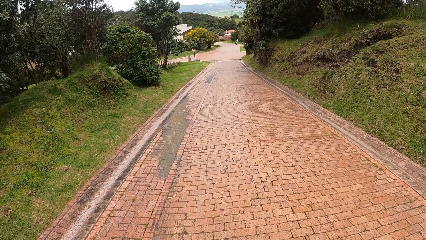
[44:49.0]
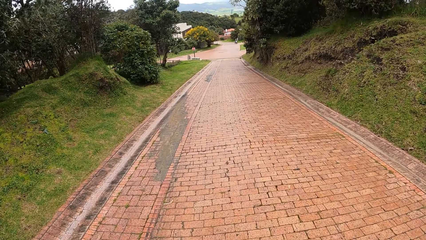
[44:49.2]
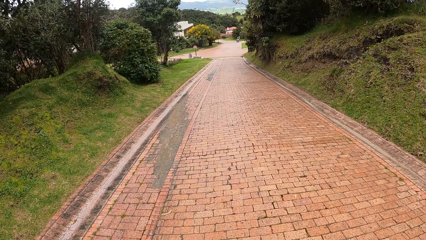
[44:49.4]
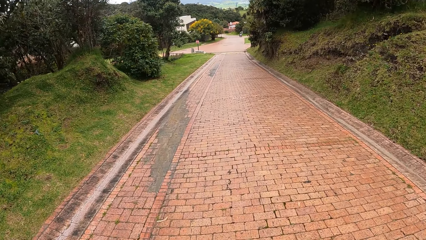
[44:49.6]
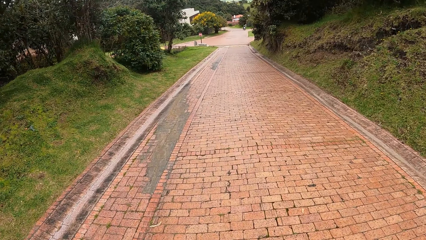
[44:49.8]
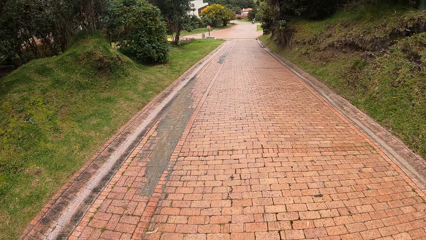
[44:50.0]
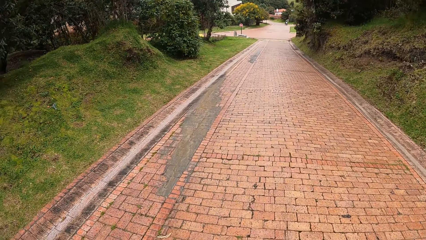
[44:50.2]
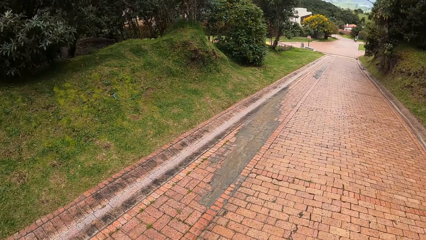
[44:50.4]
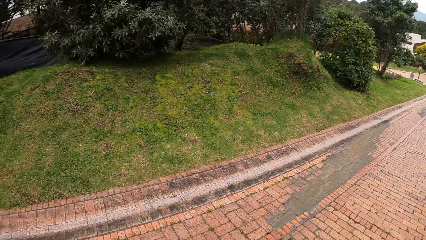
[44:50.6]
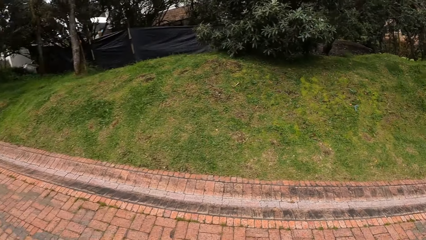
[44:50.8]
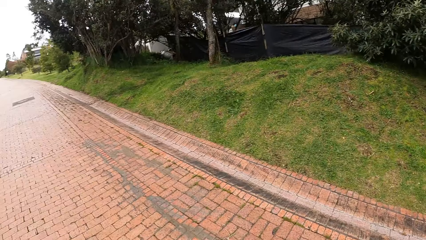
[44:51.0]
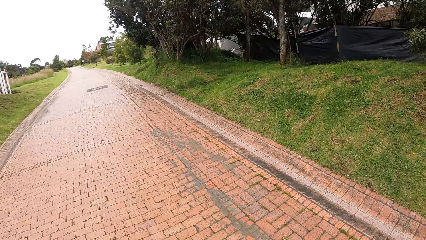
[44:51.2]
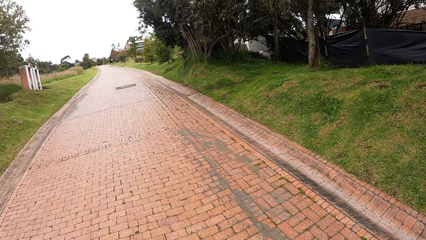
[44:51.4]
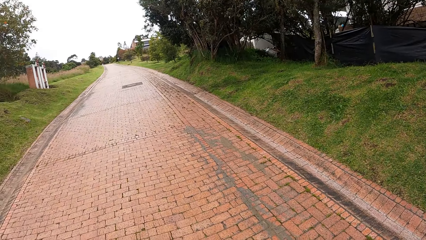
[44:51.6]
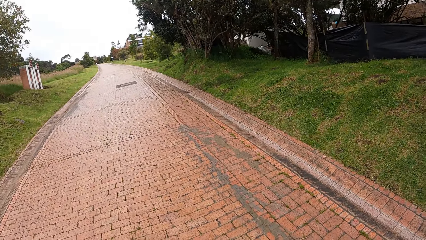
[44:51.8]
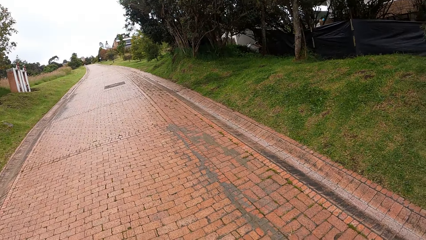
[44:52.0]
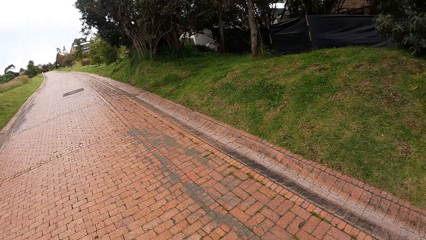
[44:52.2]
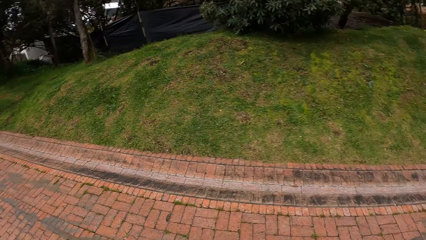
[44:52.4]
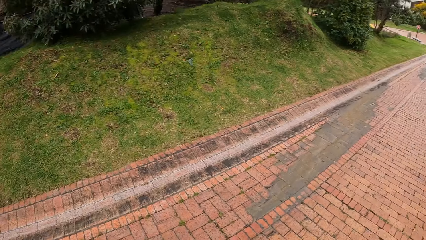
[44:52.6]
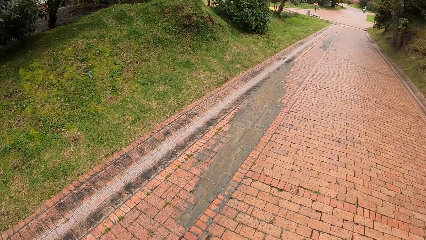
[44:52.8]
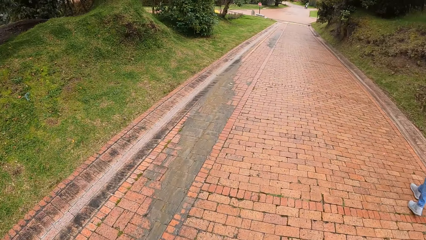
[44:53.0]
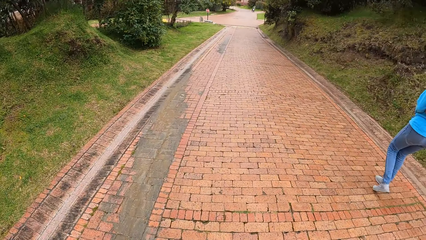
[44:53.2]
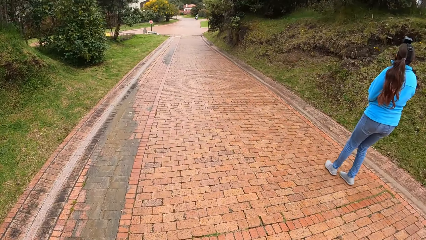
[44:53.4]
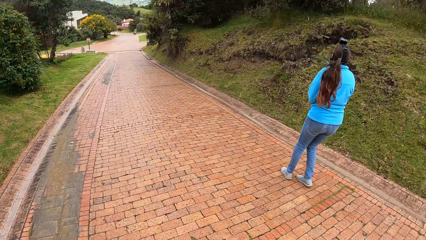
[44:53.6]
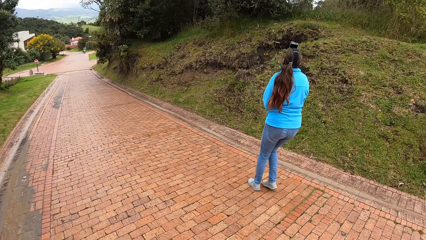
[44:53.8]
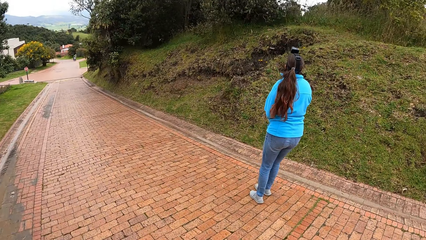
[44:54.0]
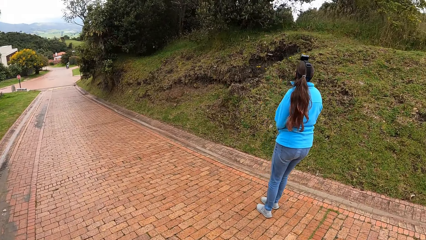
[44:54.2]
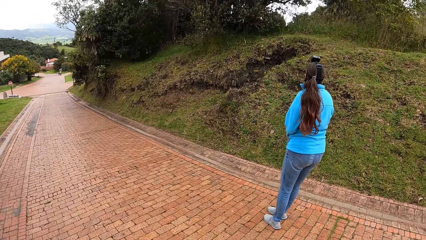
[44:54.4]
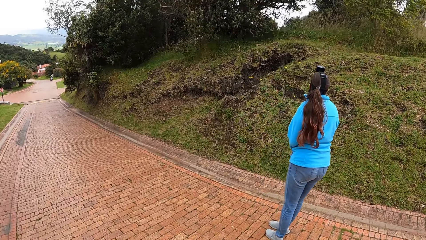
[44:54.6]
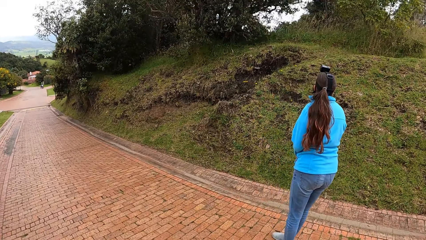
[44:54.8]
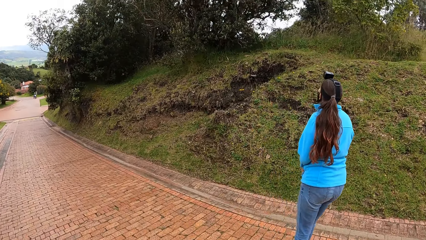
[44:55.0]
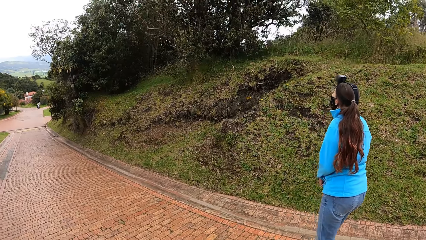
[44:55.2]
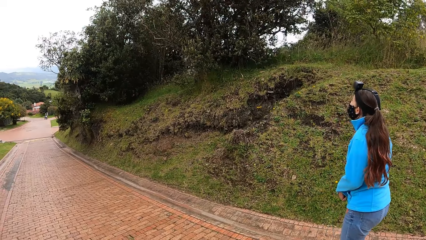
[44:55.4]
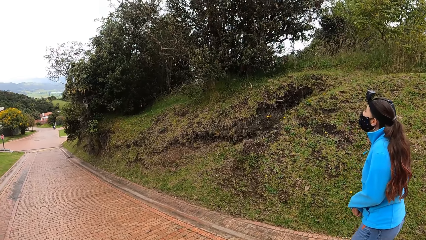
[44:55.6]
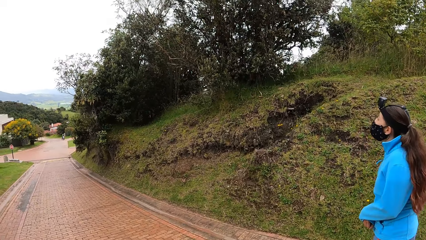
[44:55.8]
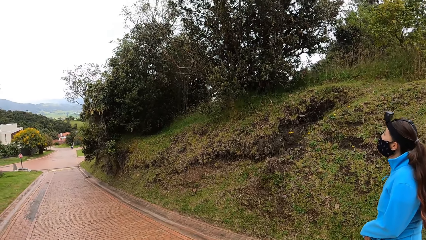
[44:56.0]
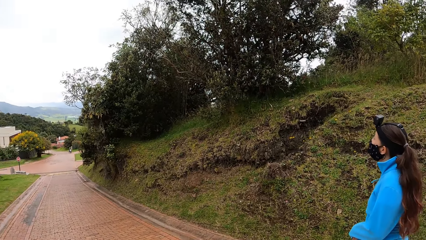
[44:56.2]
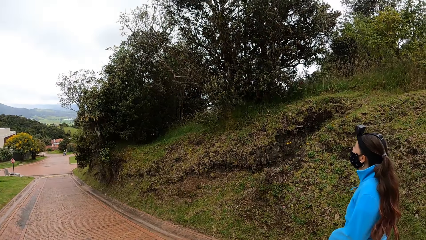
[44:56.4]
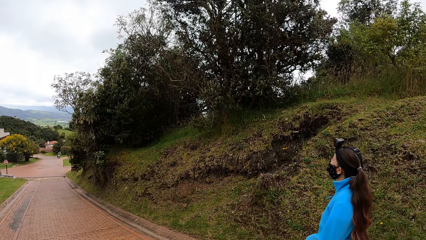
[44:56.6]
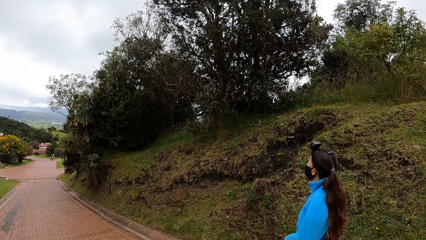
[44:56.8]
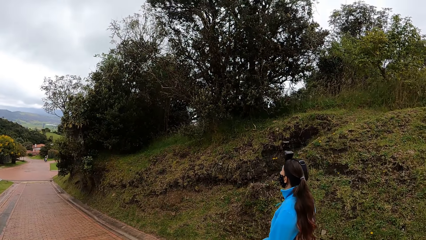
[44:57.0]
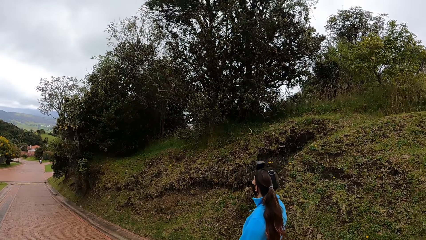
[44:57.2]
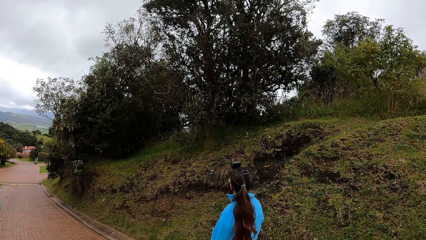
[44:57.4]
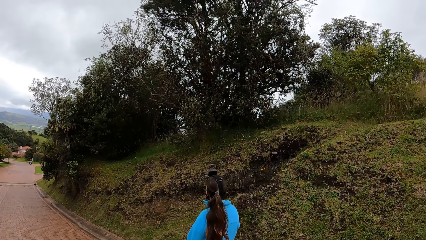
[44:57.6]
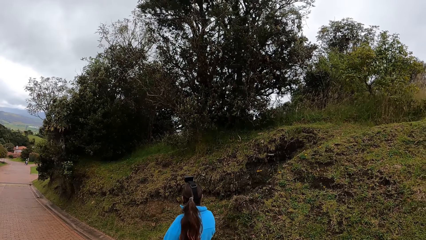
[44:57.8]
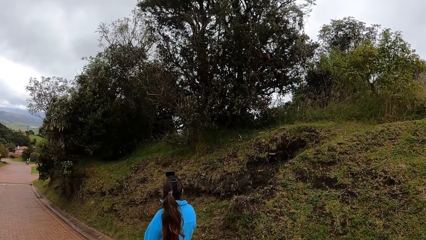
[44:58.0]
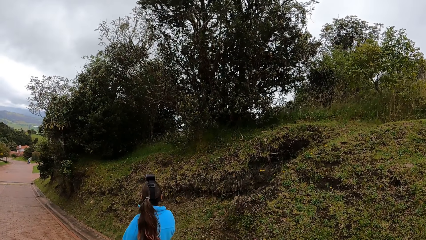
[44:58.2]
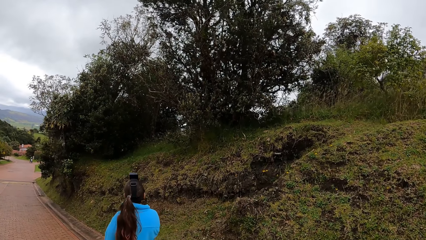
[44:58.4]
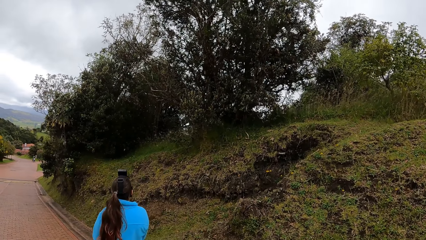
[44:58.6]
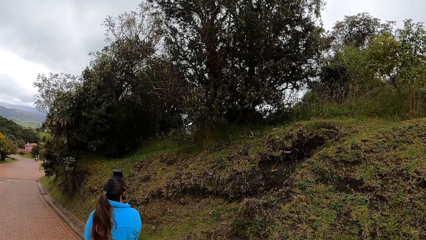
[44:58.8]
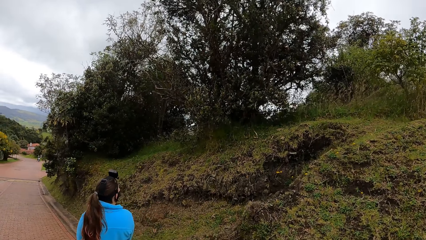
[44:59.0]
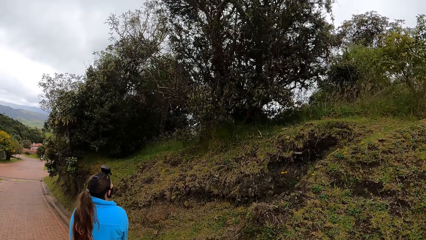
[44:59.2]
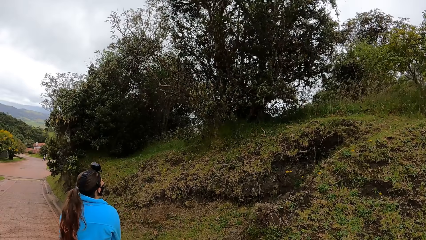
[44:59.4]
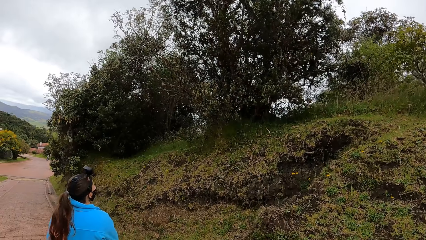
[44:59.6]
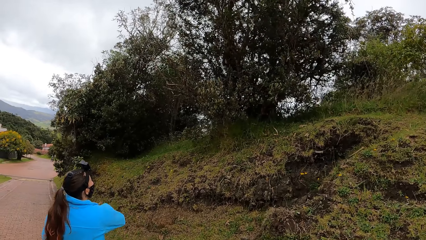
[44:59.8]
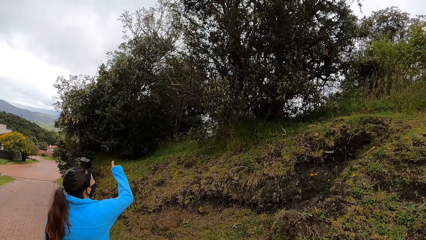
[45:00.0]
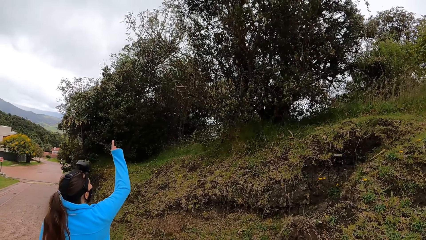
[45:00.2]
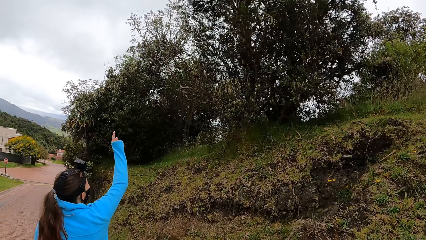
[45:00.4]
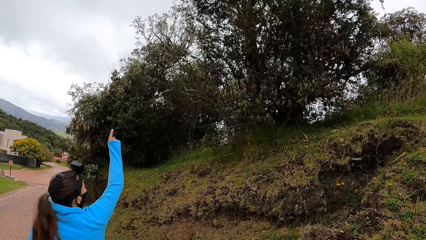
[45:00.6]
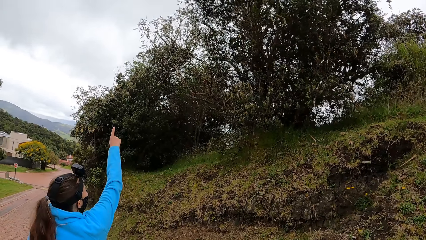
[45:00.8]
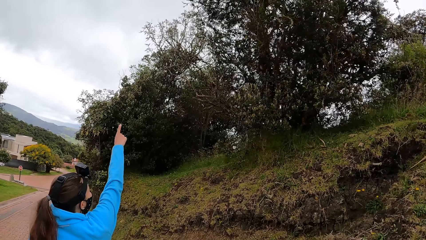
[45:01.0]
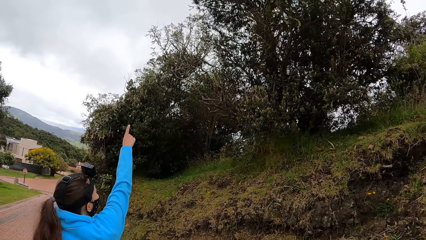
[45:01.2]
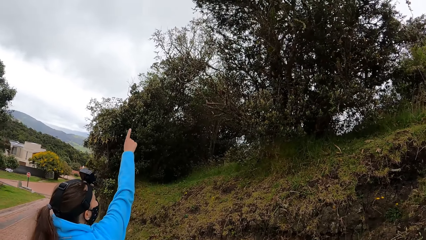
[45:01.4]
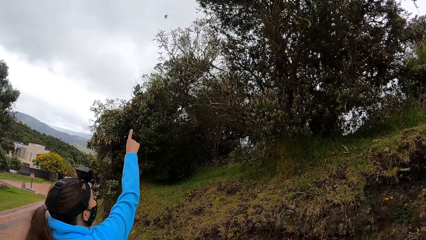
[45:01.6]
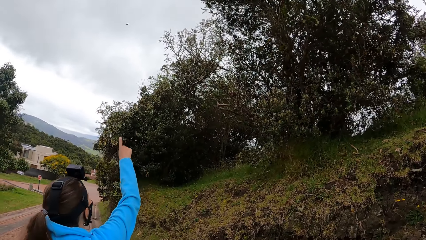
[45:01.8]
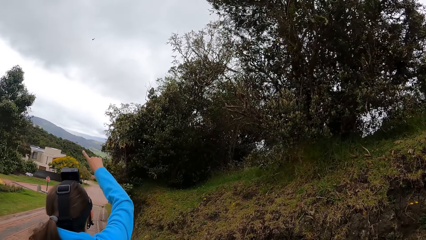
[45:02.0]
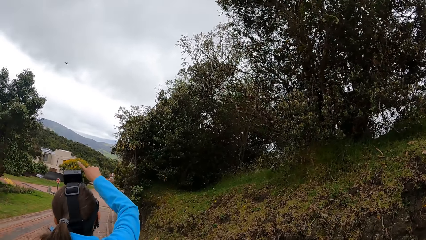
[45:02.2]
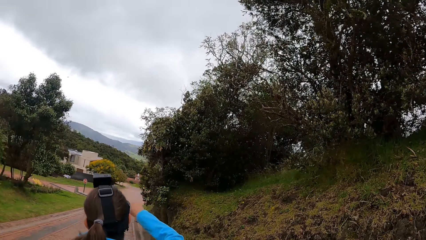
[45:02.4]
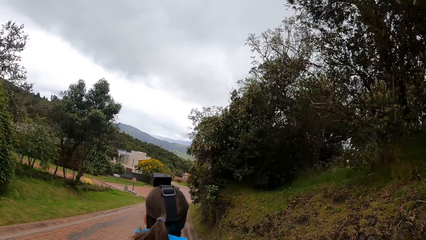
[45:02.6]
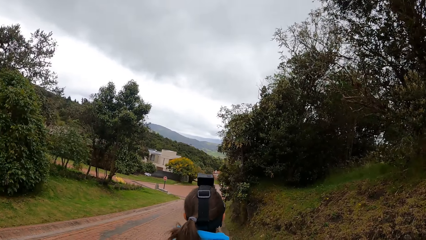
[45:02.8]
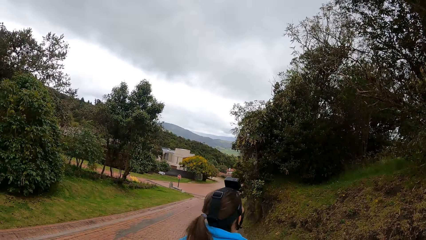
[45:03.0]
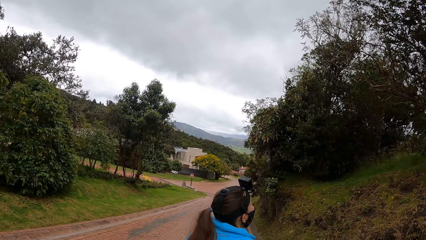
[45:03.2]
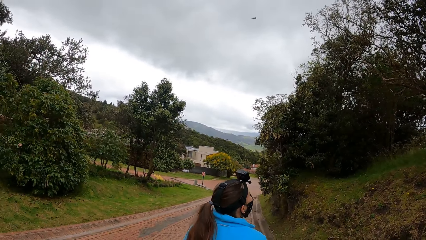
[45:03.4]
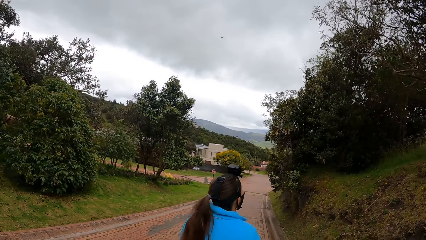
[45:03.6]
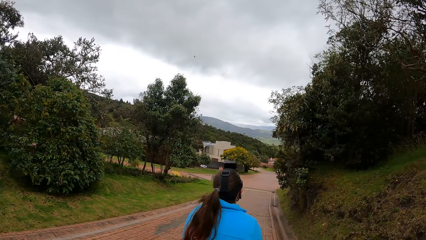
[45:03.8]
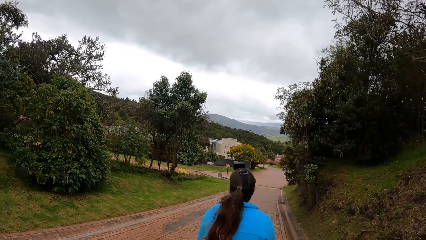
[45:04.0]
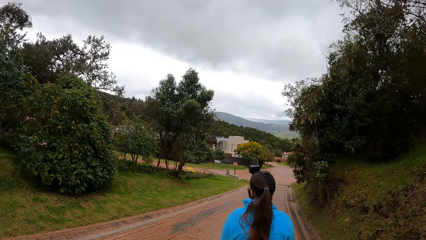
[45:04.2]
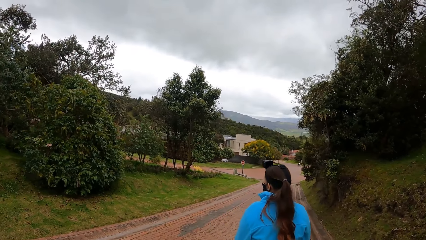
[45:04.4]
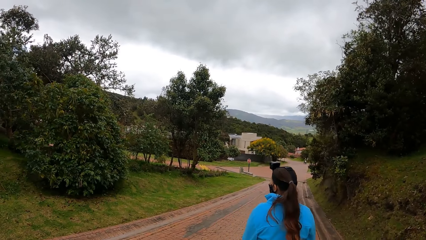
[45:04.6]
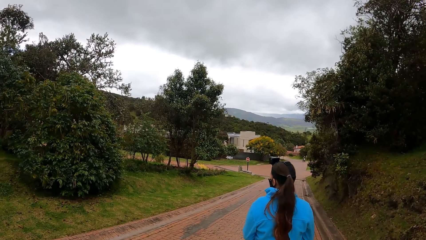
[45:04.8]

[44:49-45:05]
The camera wearer looks around. They walk around. The woman points at a tree with her right hand. The camera wearer walks around.
